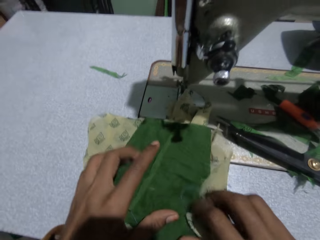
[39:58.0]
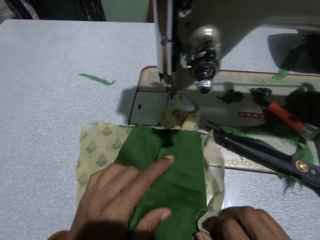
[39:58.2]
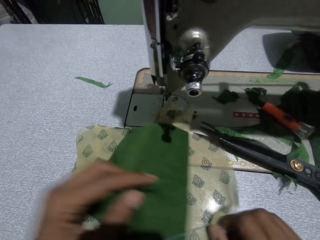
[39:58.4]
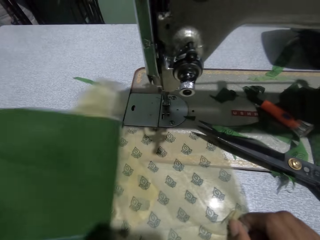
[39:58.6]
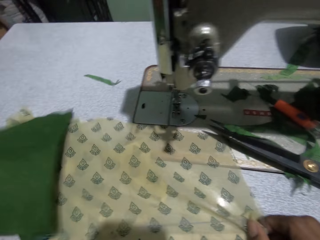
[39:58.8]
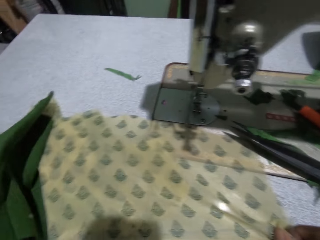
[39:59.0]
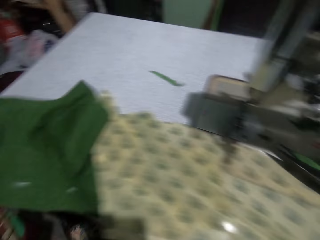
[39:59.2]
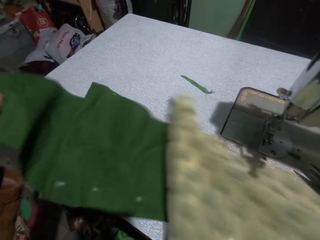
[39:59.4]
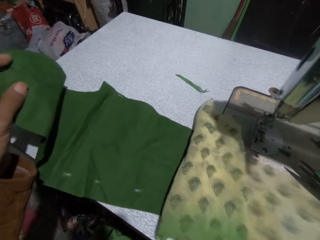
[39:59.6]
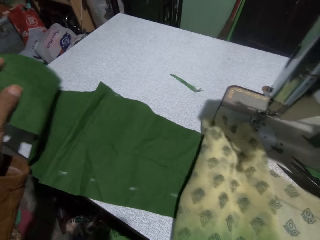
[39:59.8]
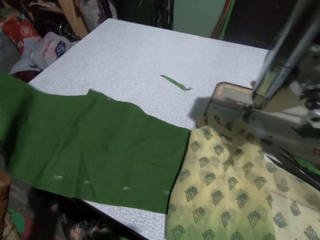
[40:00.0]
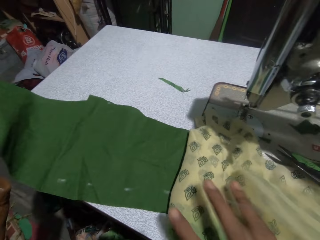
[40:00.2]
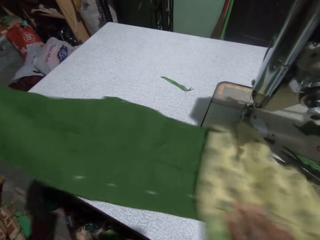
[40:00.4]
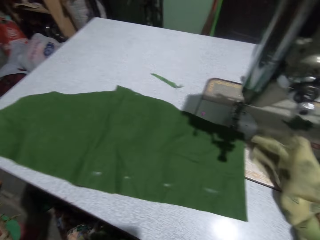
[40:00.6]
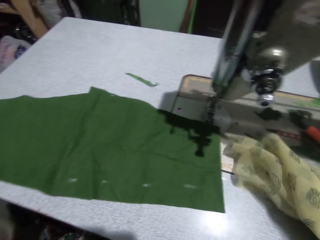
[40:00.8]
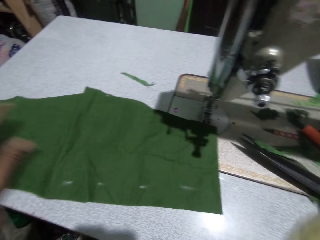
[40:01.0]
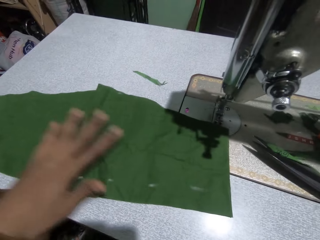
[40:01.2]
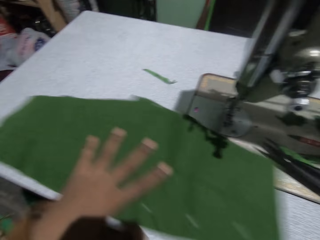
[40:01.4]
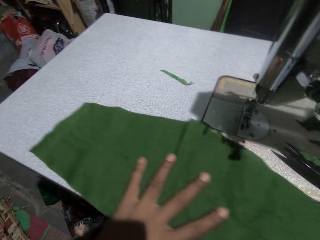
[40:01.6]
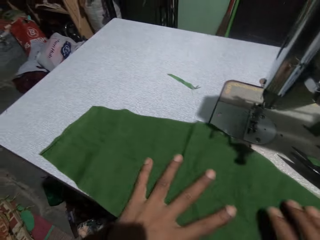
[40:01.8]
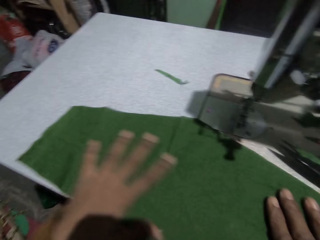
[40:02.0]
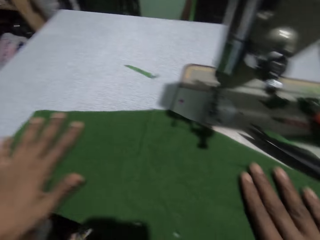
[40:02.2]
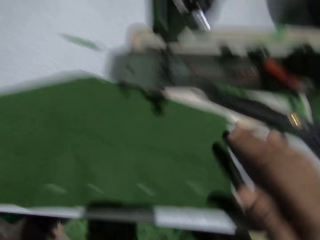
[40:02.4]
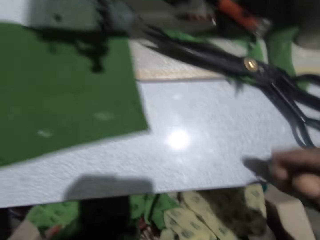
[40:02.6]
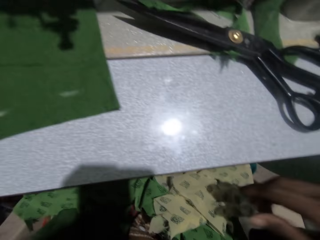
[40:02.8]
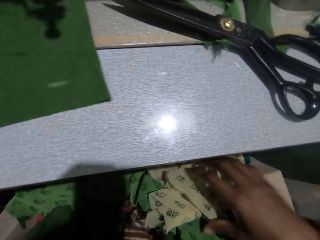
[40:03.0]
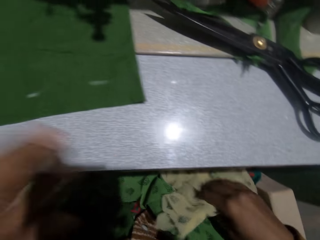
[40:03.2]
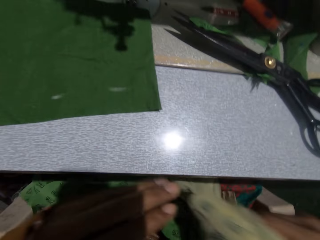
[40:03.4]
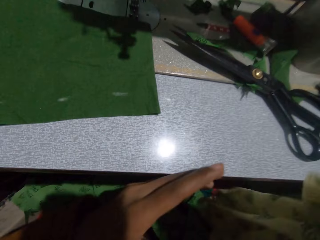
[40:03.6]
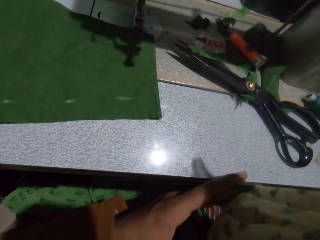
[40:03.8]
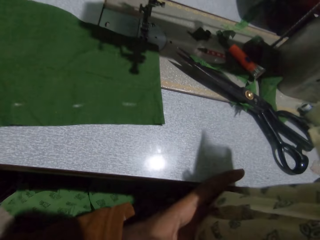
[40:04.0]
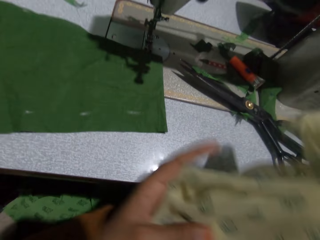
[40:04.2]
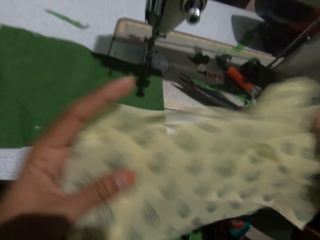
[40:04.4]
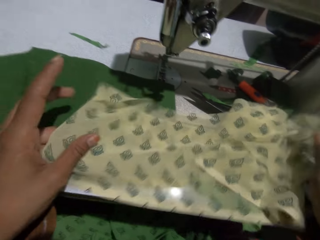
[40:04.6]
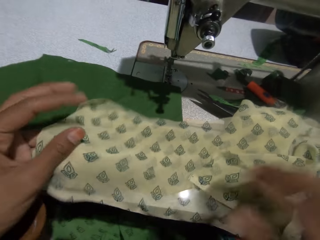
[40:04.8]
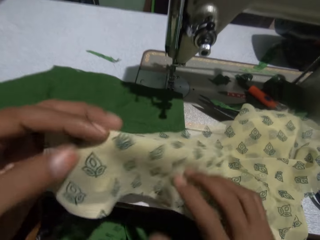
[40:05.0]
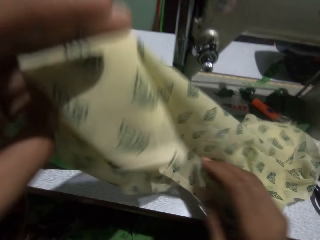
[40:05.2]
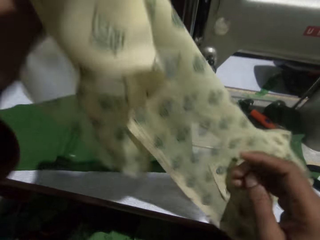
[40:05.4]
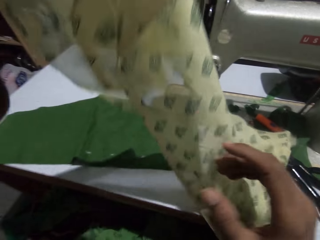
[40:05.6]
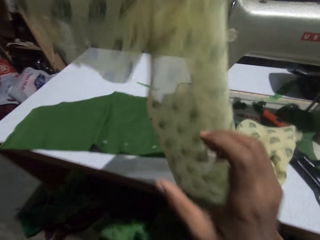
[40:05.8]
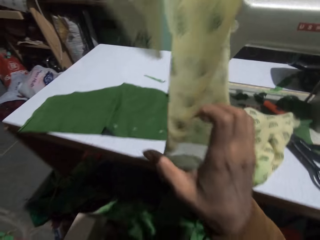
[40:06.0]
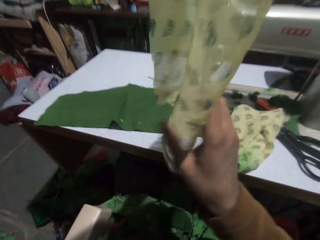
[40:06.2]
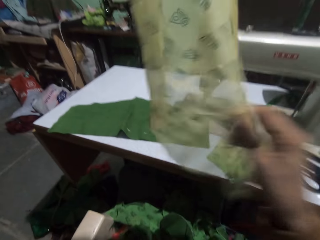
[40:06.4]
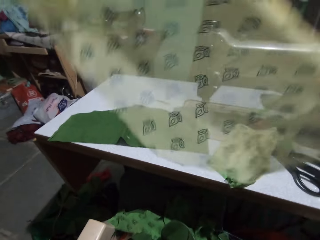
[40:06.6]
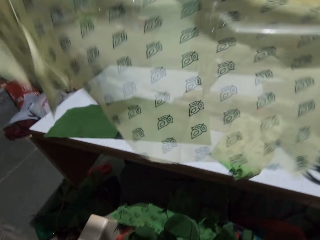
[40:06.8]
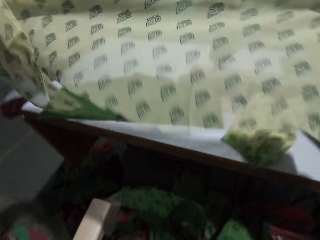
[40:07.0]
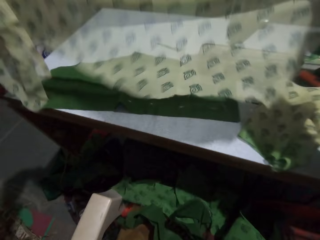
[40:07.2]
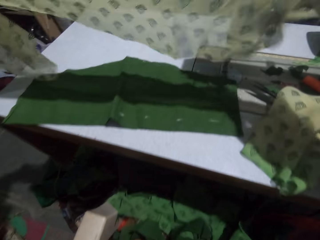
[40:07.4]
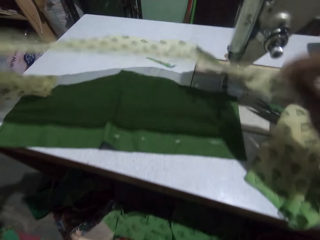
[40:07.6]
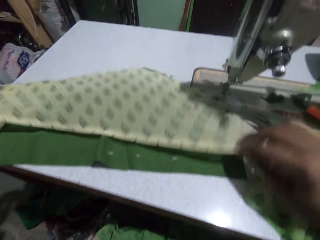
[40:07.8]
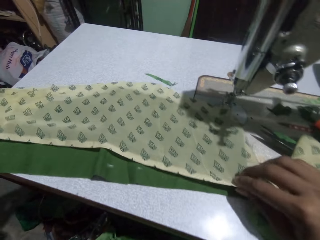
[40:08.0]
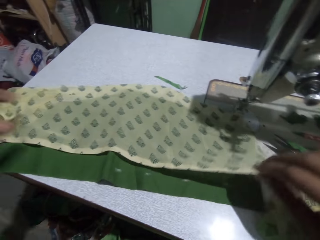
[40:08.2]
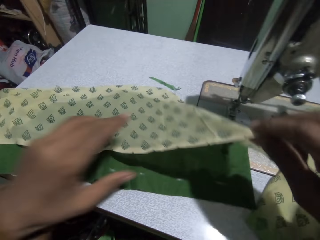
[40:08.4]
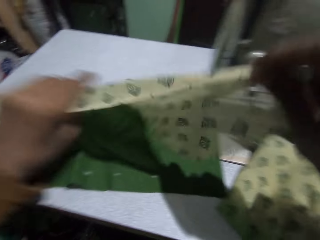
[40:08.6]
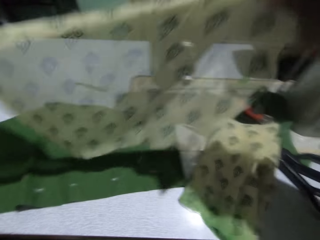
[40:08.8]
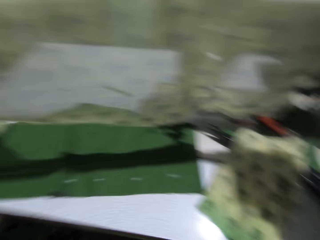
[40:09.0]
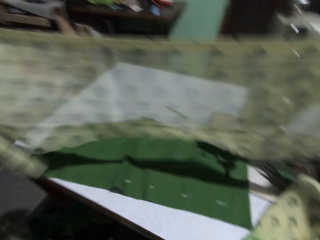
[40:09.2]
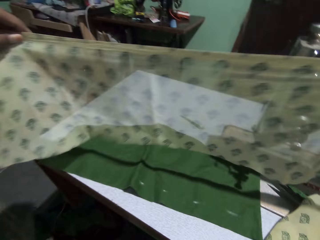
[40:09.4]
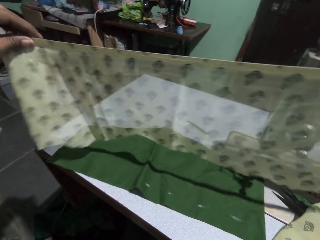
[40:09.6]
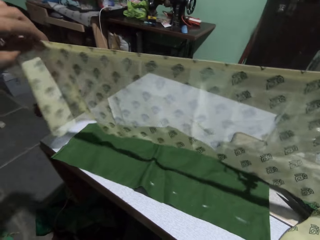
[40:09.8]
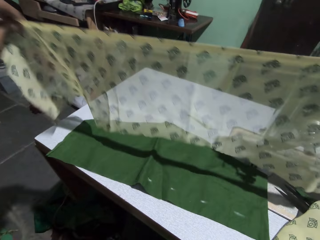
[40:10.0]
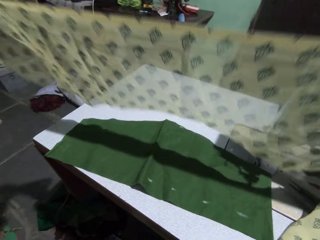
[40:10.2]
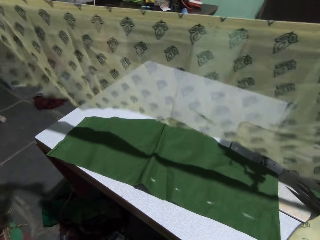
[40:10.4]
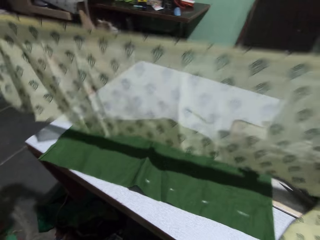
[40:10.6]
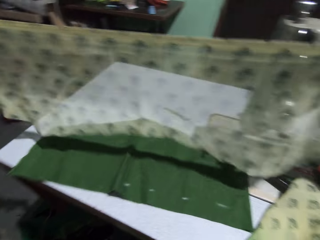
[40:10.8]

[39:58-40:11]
The camera wearer opens the pieces of cloth. She flips the cloth. She puts away a piece of the cloth with her right hand. She adjusts the cloth on the sewing machine with her left hand. She picks the piece of cloth on her lap with her right hand. She holds the cloth with both hands. She puts the cloth on the sewing machine. She stretches the cloth. She puts the cloth on the sewing machine. She stretches the cloth.

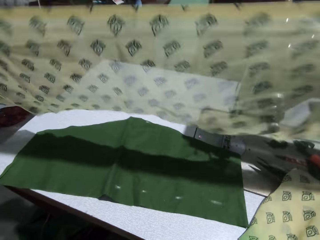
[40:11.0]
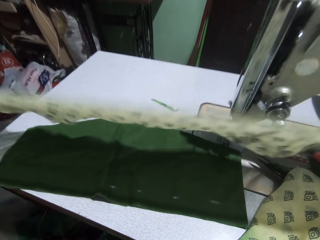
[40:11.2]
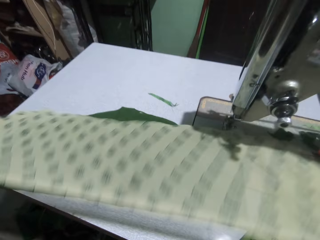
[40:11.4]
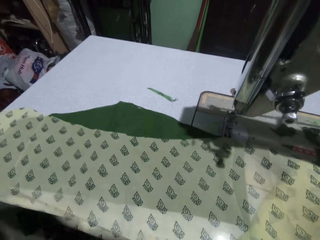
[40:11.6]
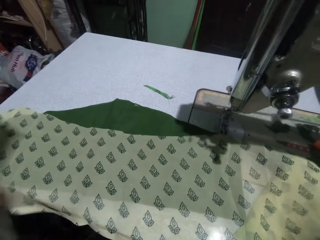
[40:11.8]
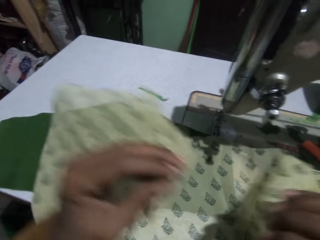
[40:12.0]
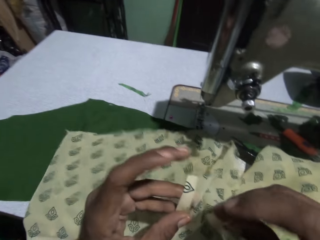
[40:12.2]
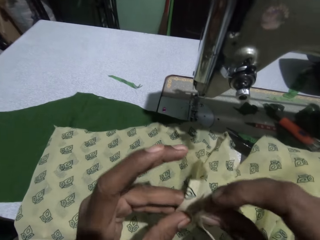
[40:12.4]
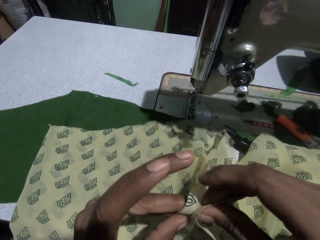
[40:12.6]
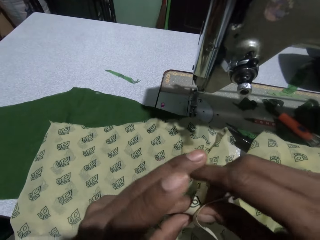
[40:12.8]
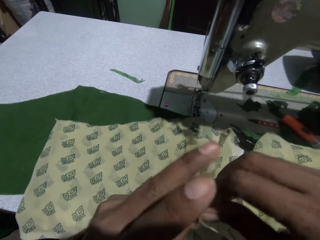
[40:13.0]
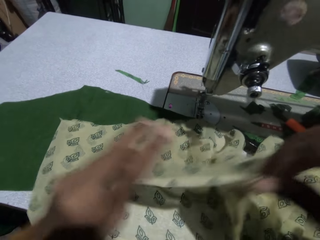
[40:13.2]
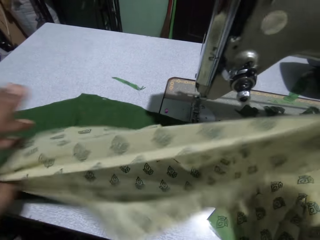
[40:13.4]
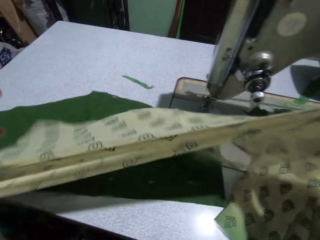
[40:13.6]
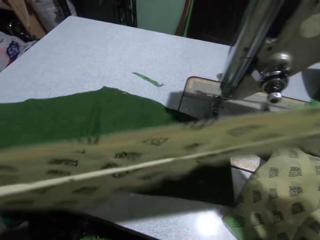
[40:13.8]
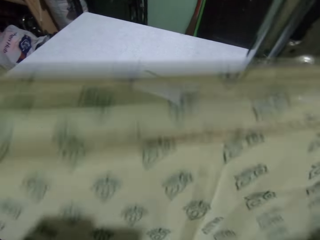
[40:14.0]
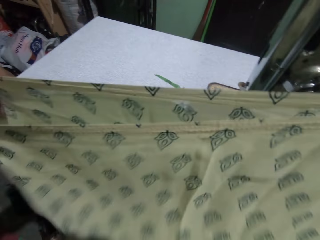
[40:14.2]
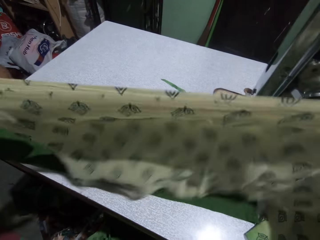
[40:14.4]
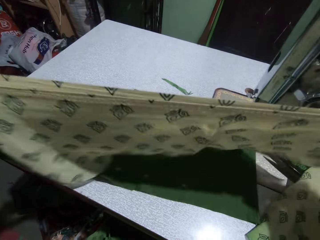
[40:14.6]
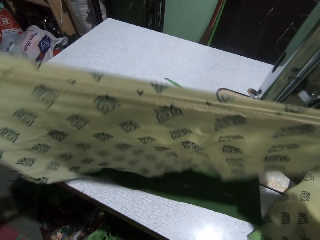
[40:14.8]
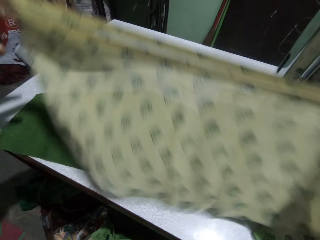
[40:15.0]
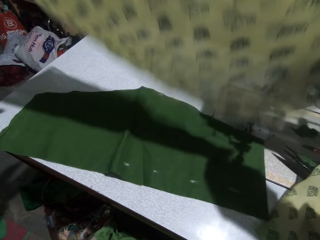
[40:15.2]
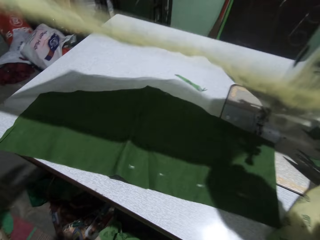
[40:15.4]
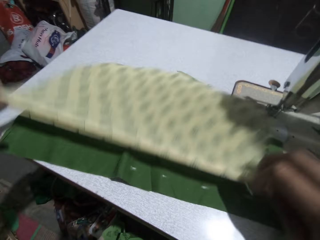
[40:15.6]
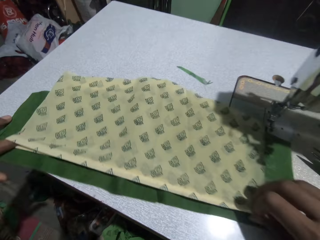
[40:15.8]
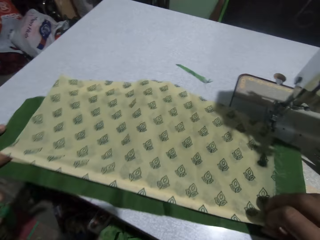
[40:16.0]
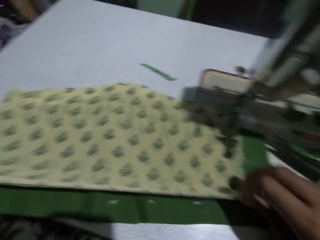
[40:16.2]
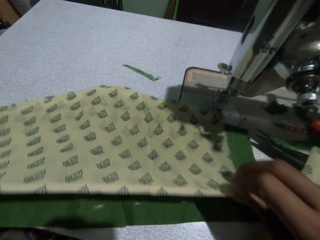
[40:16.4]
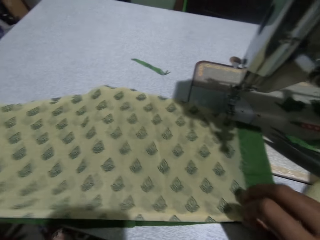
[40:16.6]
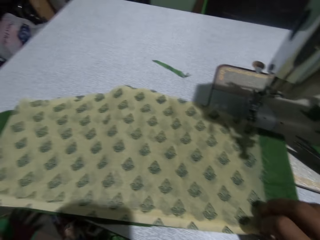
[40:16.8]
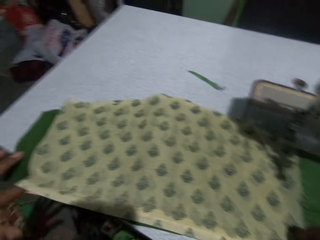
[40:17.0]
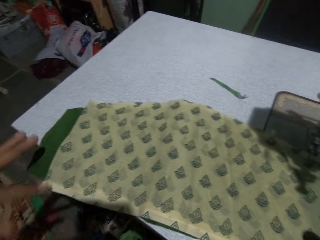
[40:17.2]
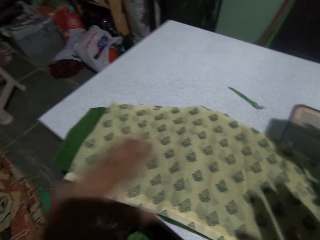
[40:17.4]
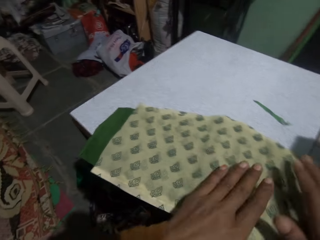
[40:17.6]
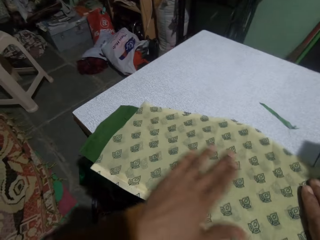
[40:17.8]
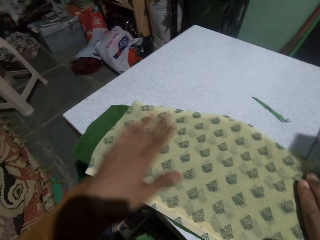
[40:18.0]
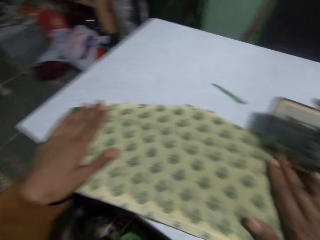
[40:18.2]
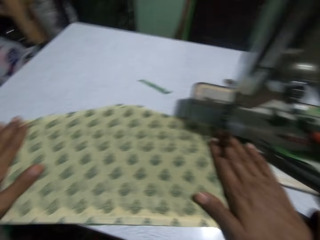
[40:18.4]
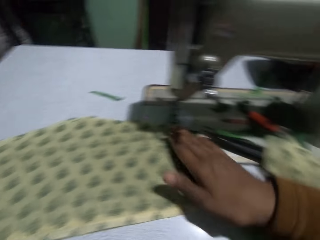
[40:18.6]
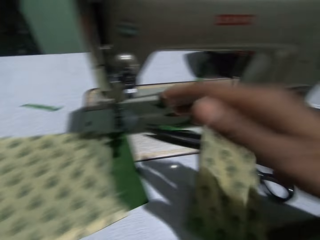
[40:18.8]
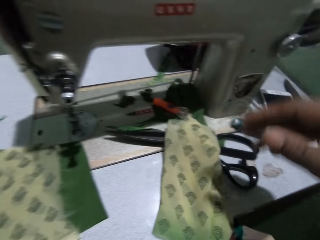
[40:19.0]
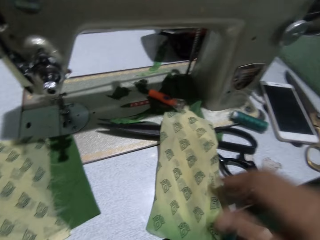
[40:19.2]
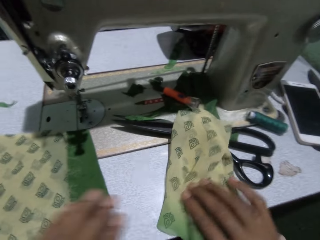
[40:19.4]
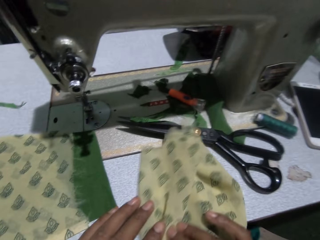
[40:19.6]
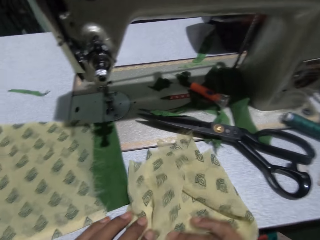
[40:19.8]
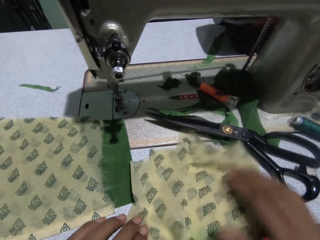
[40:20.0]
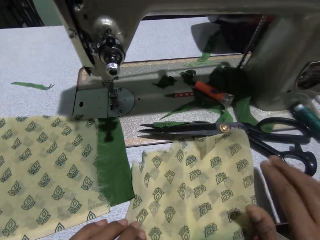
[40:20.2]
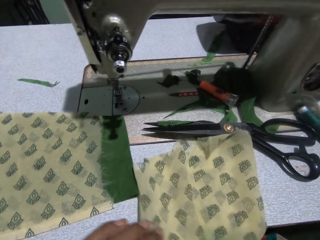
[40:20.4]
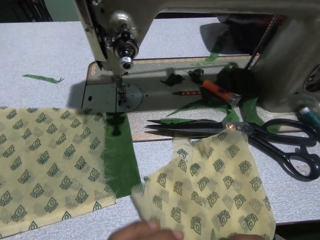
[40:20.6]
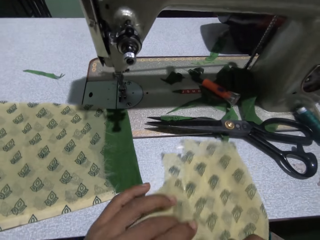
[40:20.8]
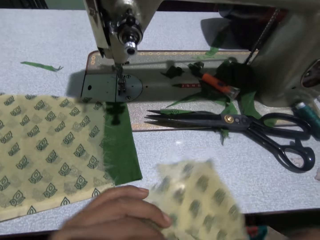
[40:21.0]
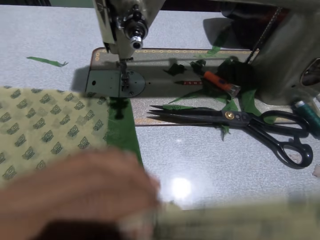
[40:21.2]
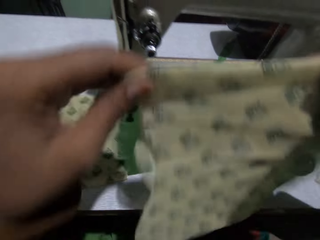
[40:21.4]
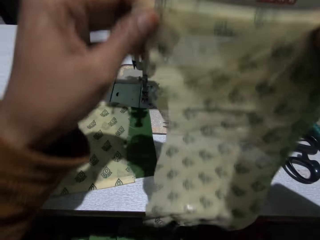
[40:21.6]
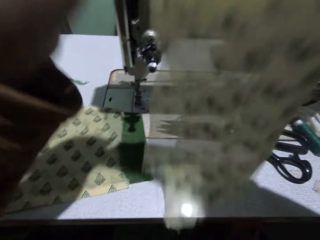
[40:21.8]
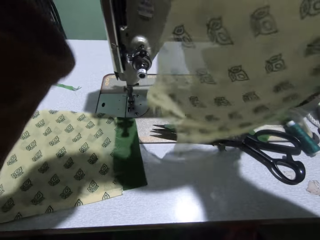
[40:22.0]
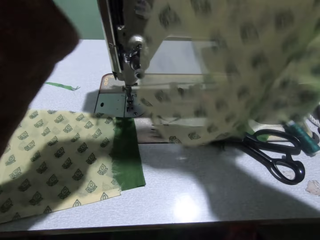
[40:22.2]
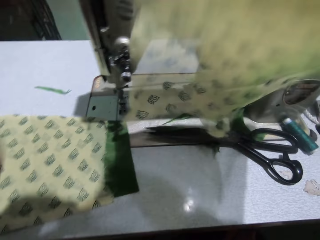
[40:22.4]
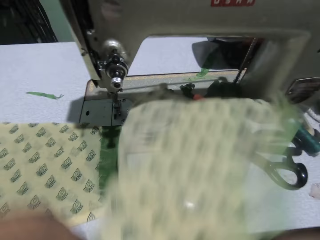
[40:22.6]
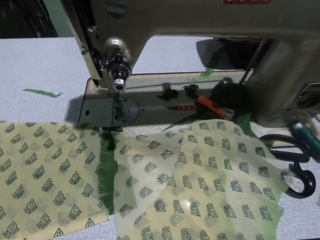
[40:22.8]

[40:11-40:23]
The camera wearer puts the cloth on the sewing machine. She folds the cloth. She lays the cloth in her hands on the cloth on the sewing machine. She adjusts the clothes on the sewing machine. She picks another piece of cloth on the sewing machine. She lifts the cloth. She adjusts the cloth on the sewing machine.
